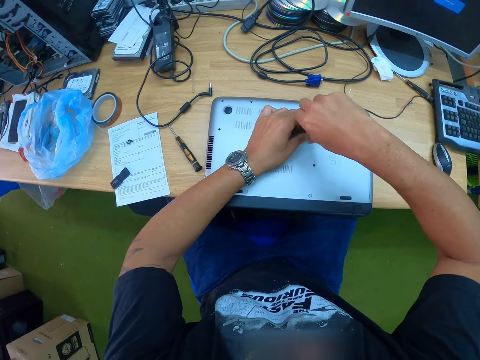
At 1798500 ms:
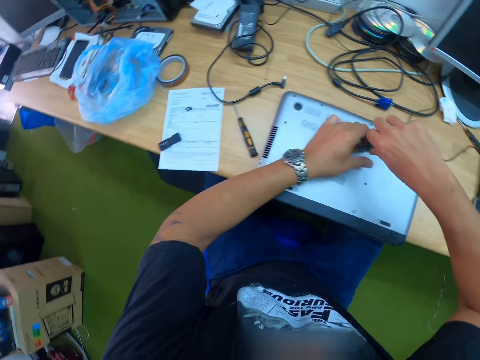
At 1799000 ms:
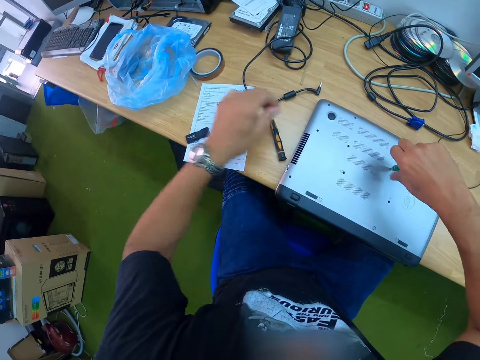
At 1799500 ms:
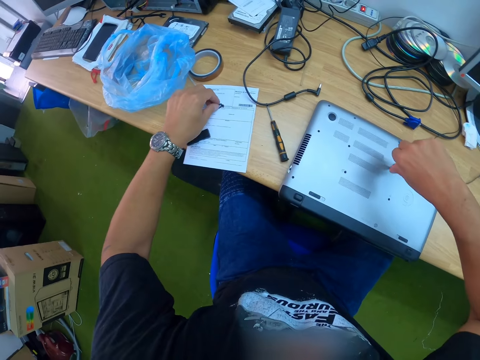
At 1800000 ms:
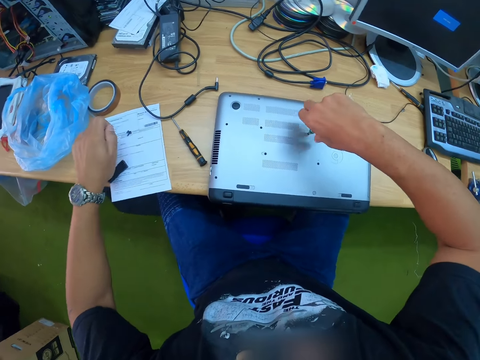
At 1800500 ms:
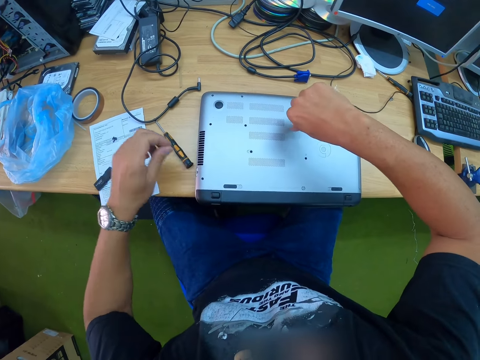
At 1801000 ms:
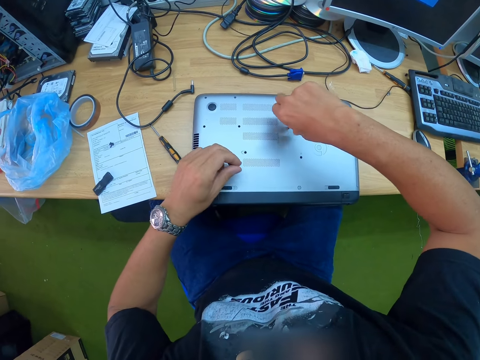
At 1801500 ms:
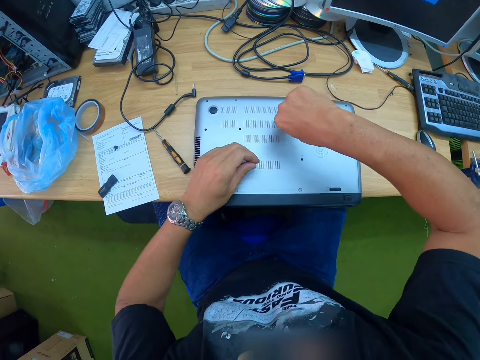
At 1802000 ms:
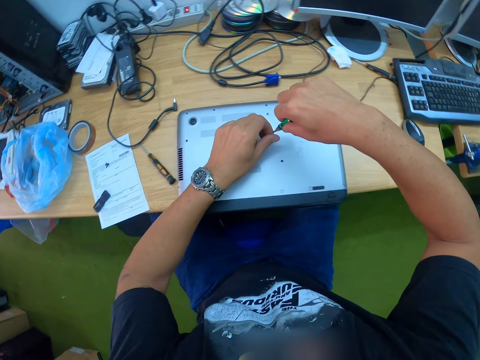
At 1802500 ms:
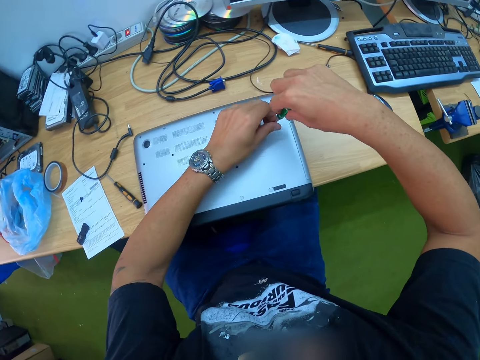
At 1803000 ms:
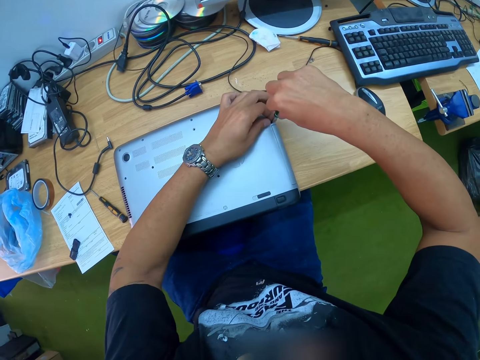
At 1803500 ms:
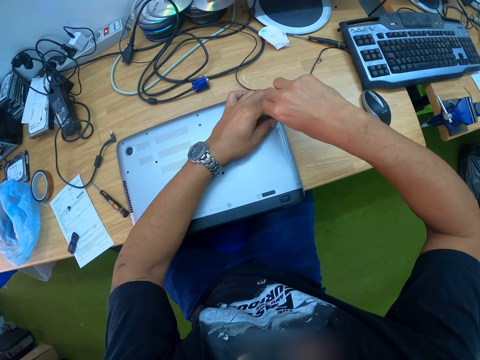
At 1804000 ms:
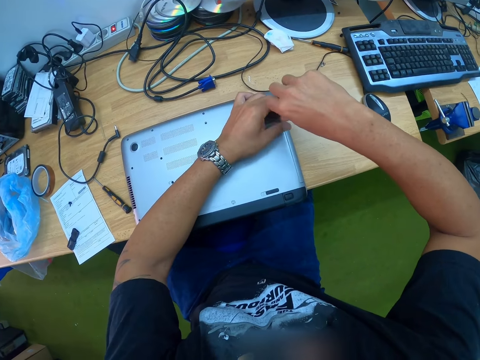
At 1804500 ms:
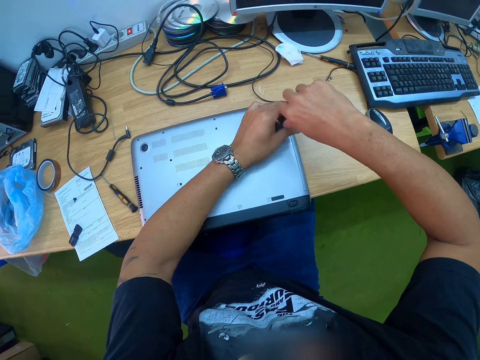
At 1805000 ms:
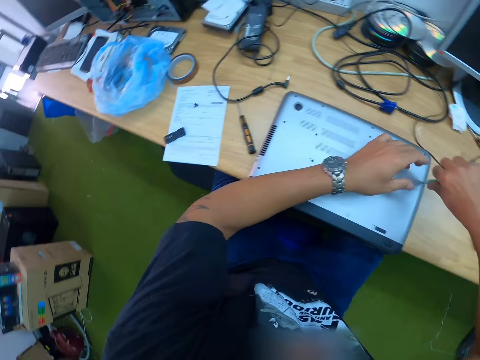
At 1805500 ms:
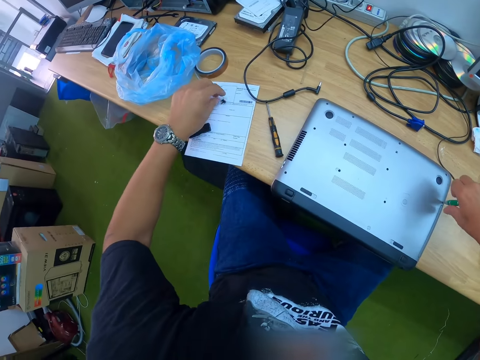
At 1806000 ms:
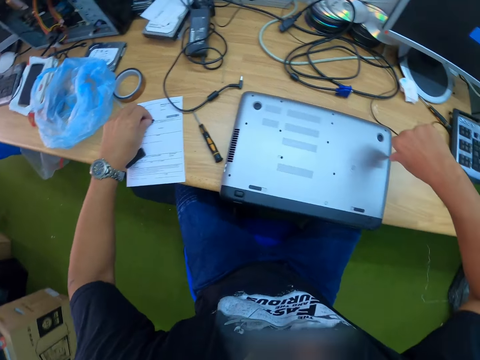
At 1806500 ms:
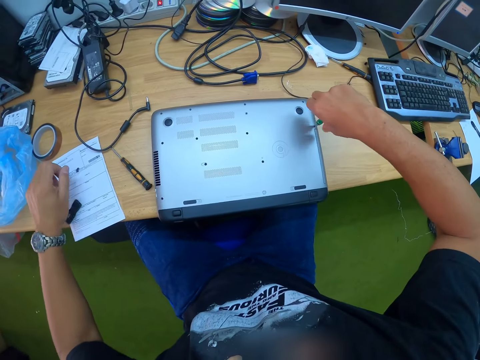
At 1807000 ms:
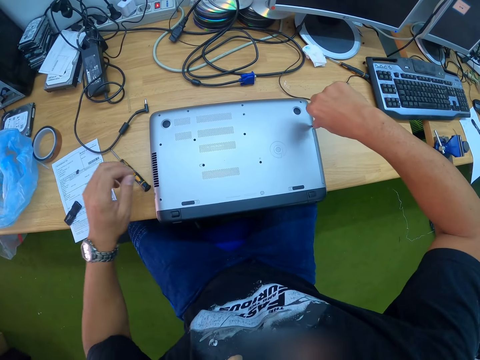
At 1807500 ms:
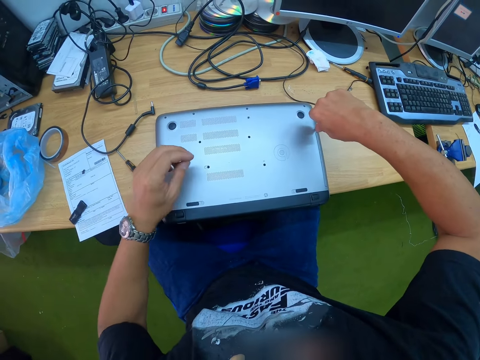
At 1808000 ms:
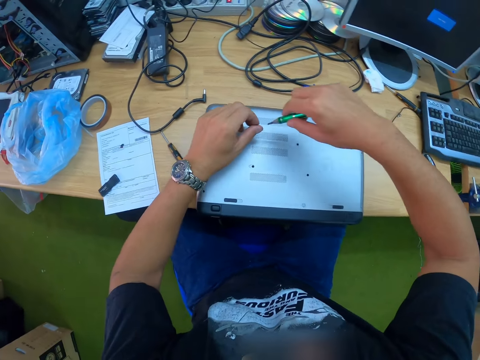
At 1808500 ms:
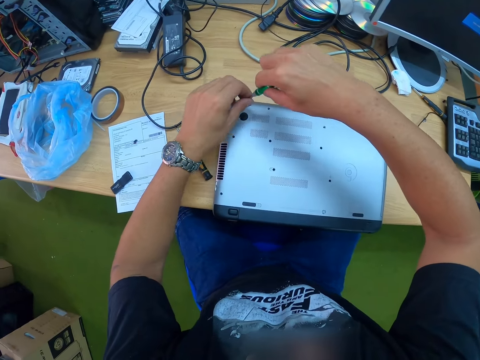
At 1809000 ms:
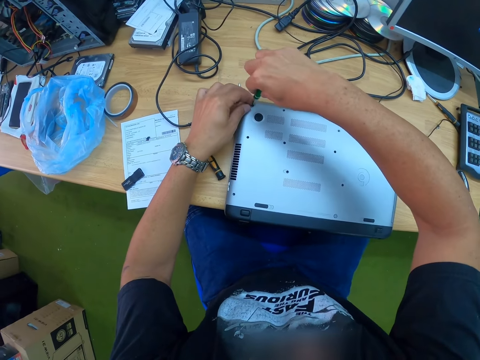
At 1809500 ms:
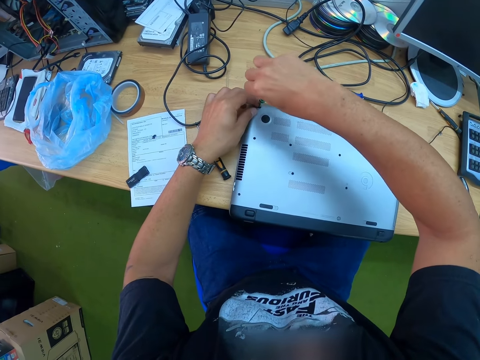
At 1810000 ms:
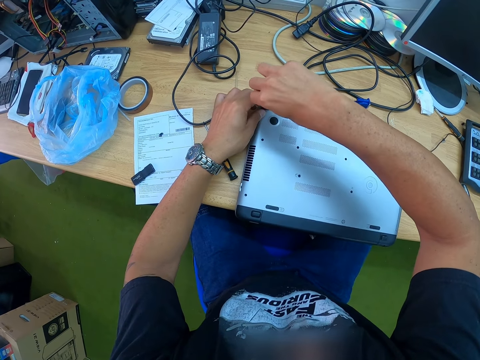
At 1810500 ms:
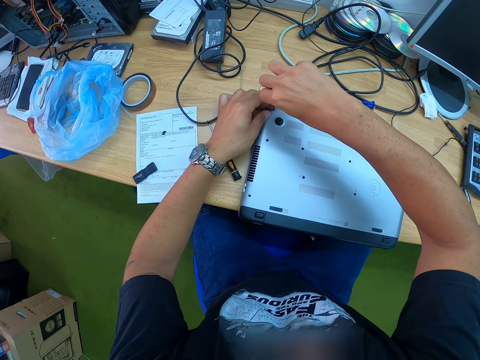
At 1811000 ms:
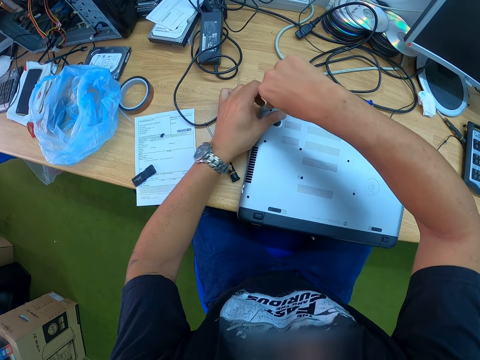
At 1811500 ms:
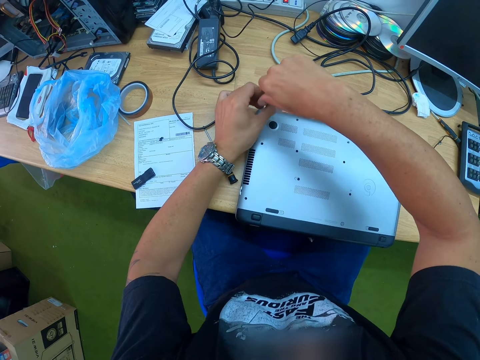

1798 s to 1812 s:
The camera wearer picks up a screw or bolt on the table with his left hand. He fixes the bolt on the laptop. He puts the bolt on the screwdriver. He tightens the laptop with the screwdriver with both hands. He picks up the screw on the table with his left hand. He fixes the bolt on the laptop. He puts the bolt on the screwdriver. He tightens the laptop with the screwdriver with both hands.

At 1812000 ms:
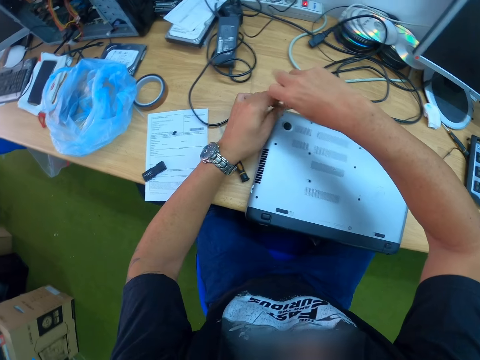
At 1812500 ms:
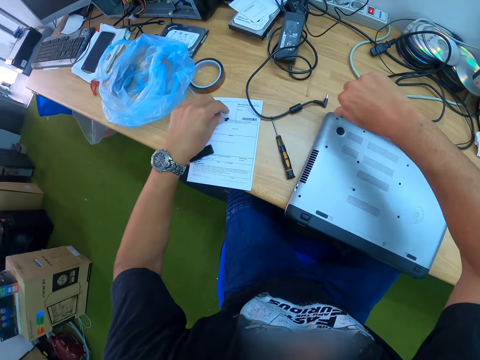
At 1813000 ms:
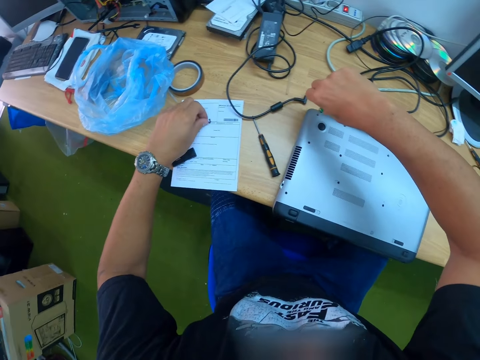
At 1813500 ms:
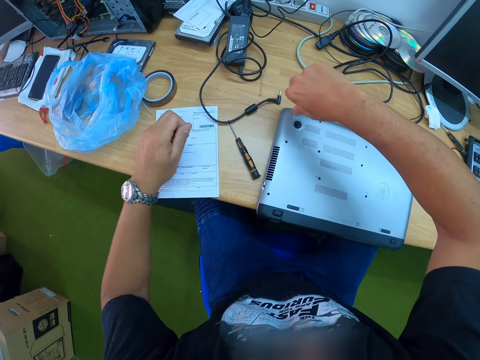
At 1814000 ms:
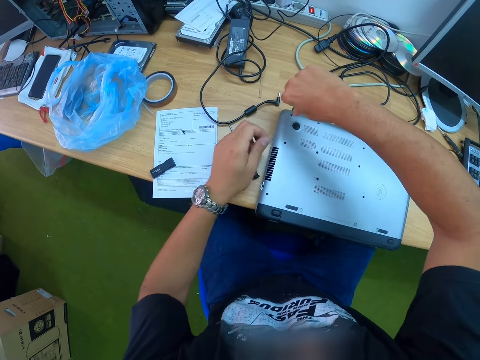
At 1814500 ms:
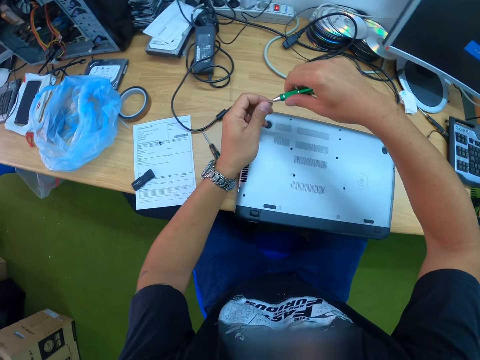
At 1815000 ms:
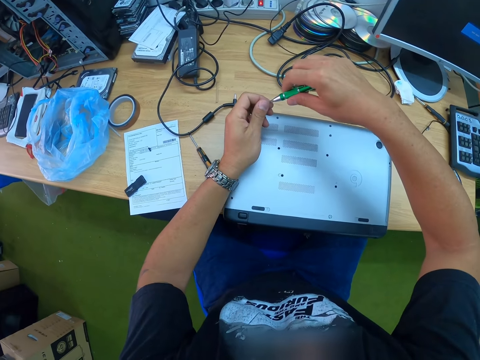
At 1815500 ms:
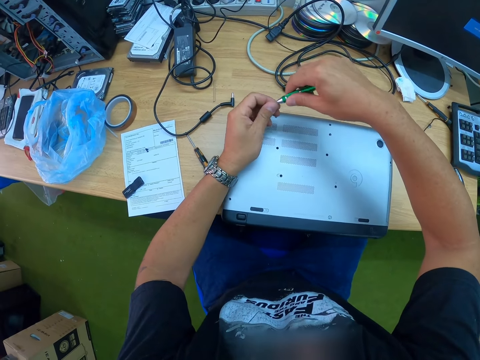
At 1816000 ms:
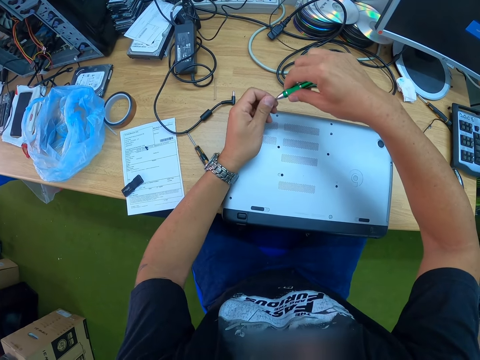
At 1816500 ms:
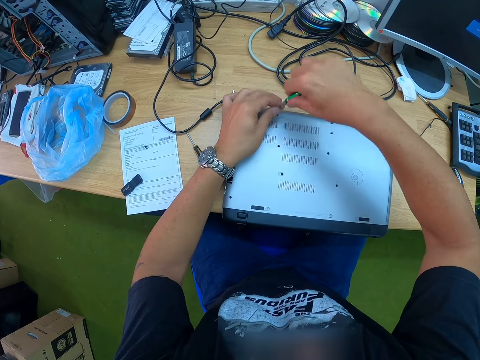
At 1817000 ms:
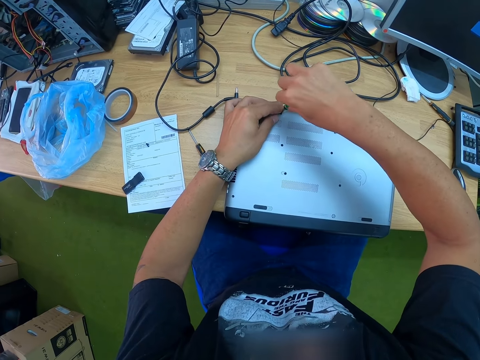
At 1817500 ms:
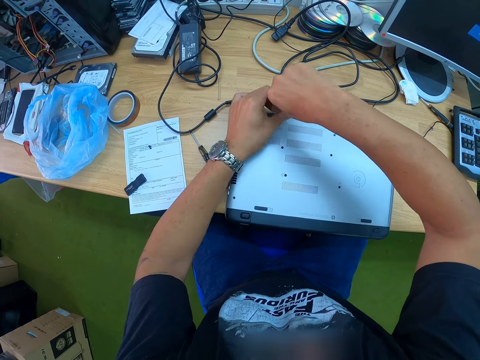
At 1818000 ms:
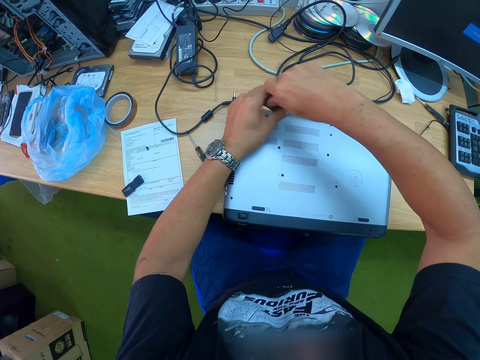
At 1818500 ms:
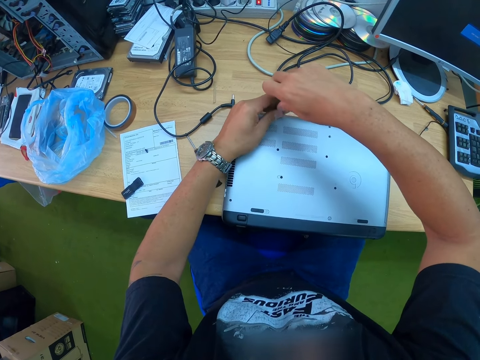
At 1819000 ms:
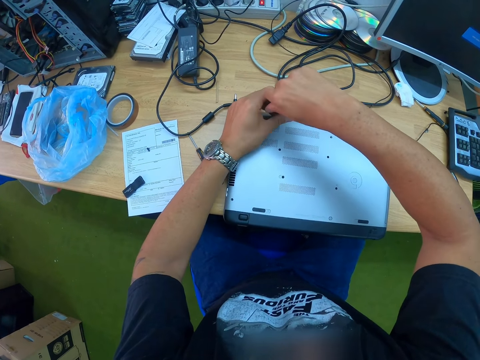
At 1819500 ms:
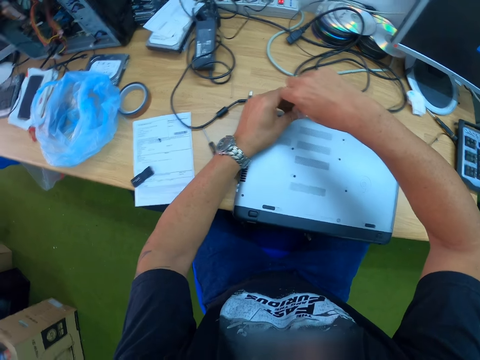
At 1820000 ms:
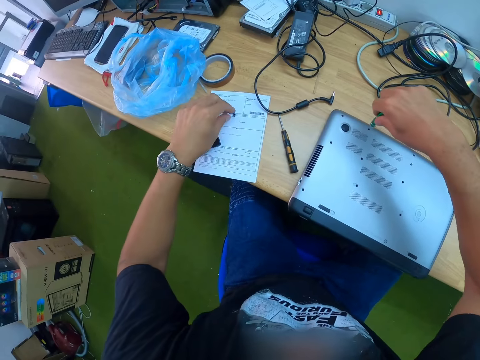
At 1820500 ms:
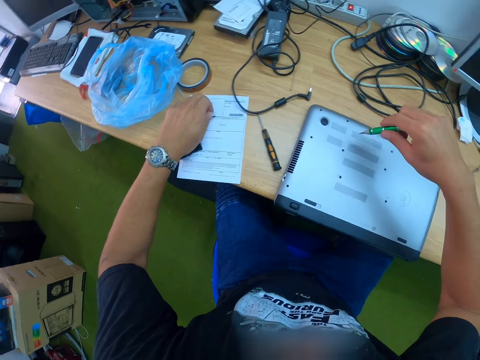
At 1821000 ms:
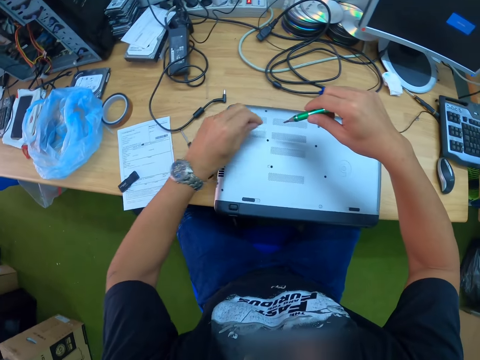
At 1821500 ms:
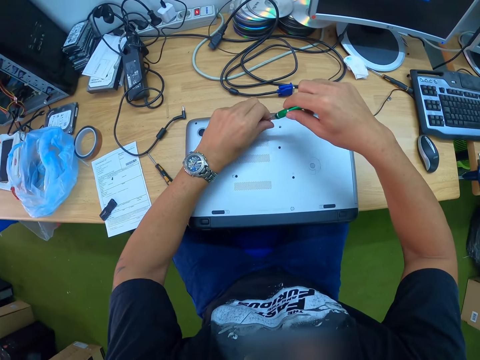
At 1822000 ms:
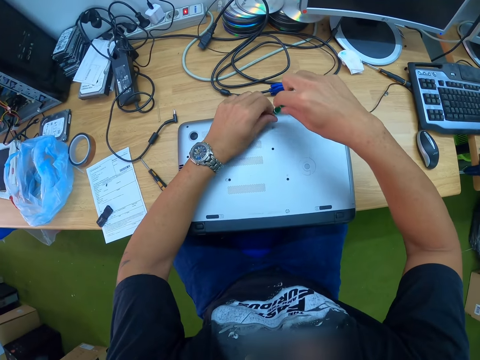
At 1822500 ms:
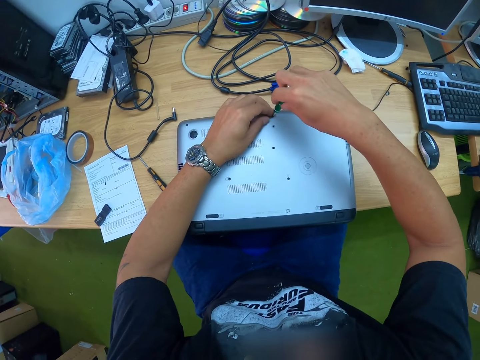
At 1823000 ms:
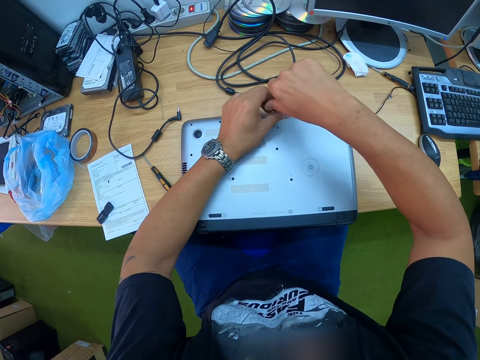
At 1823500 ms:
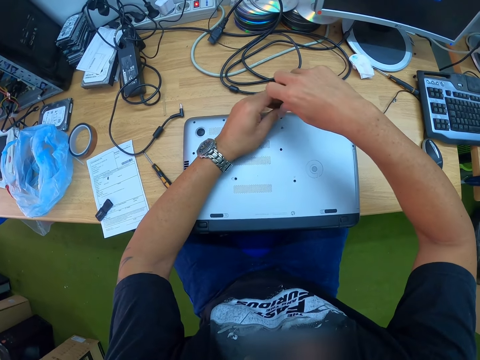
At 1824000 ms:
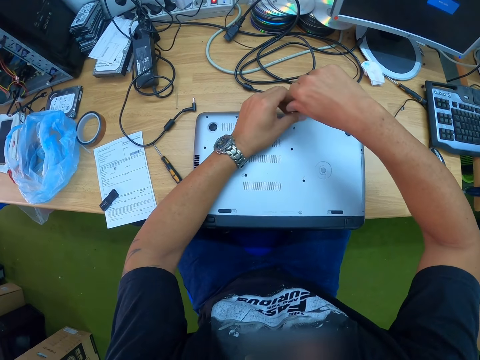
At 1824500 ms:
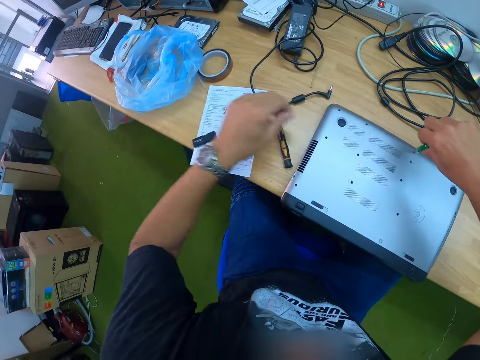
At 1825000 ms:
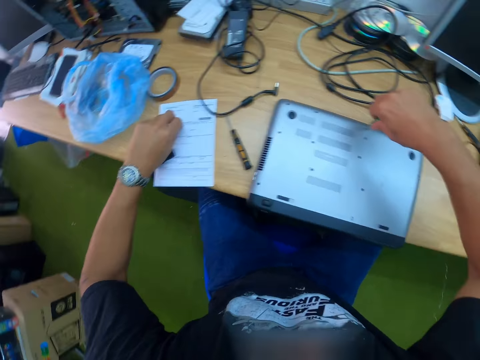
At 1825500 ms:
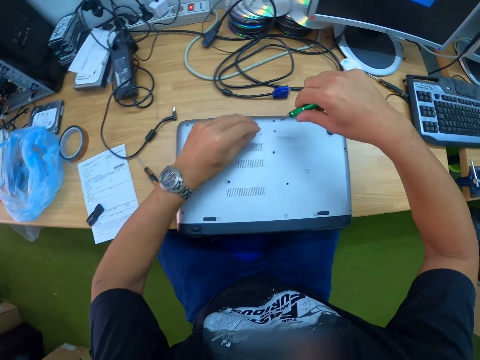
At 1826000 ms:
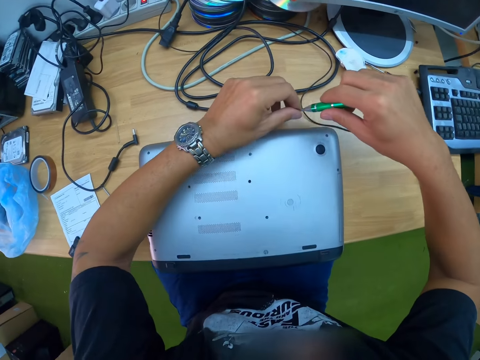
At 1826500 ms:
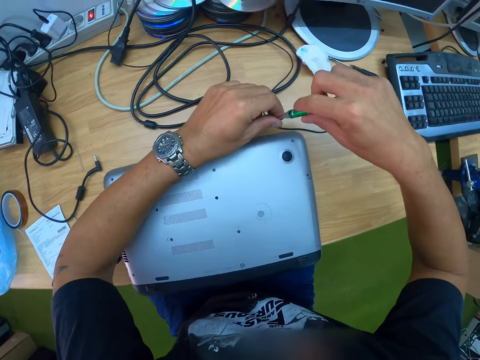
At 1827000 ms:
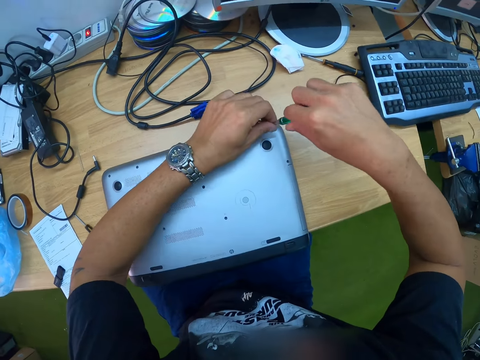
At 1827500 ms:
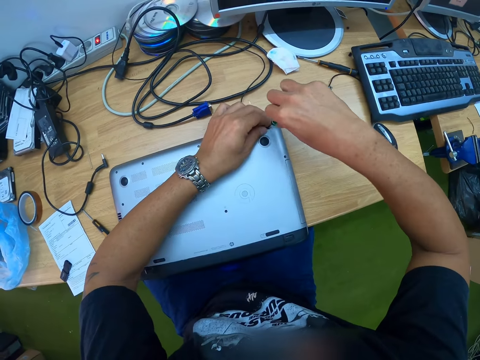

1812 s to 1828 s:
The camera wearer picks up a screw or bolt on the table with his left hand. He puts the bolt on the screwdriver. He tightens the laptop with the screwdriver with both hands. He picks up the screw on the table with his left hand. He puts the bolt on the screwdriver. He tightens the laptop with the screwdriver with both hands. He picks up the screw on the table with his left hand. He puts the bolt on the screwdriver.
